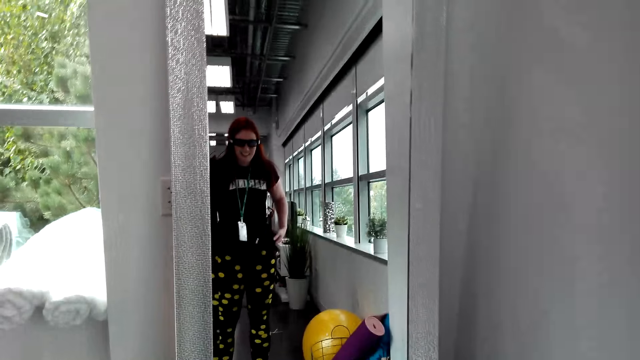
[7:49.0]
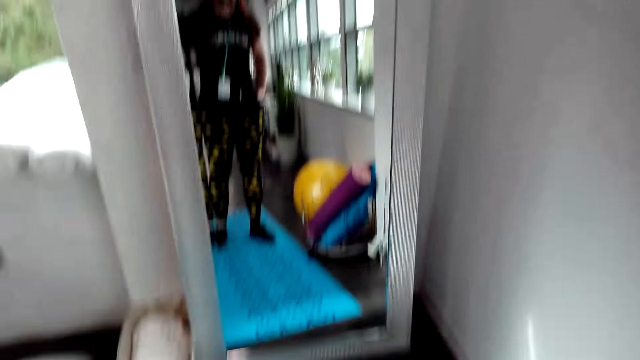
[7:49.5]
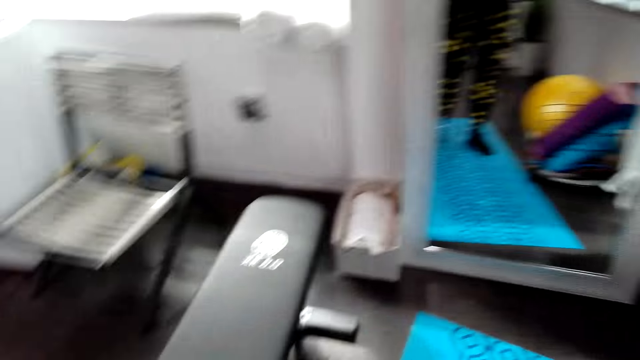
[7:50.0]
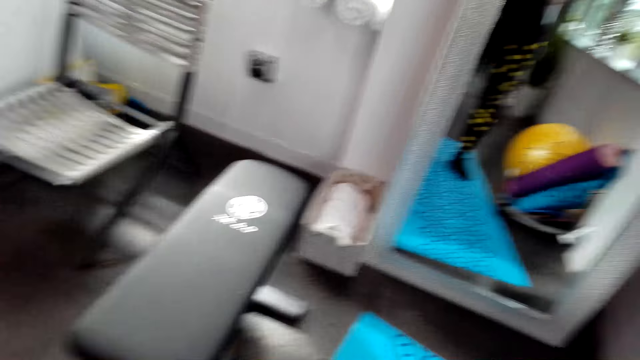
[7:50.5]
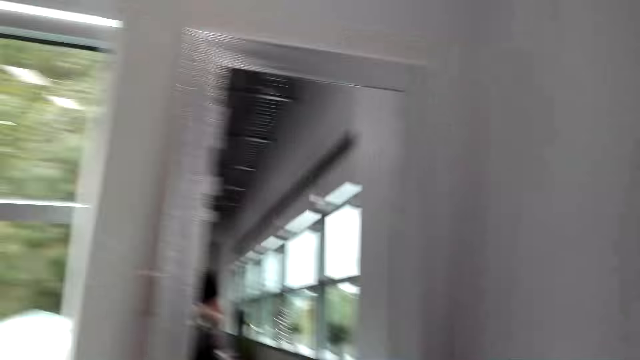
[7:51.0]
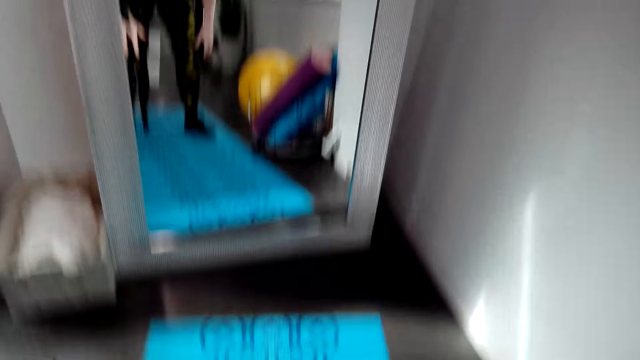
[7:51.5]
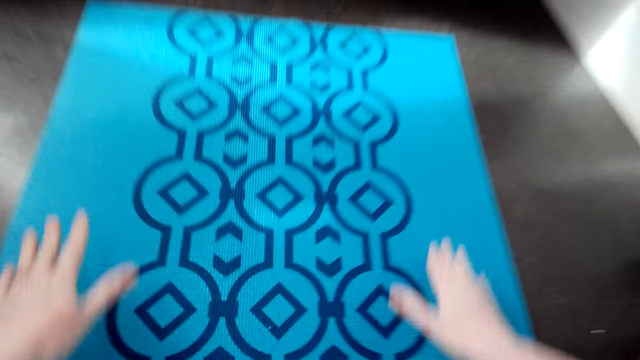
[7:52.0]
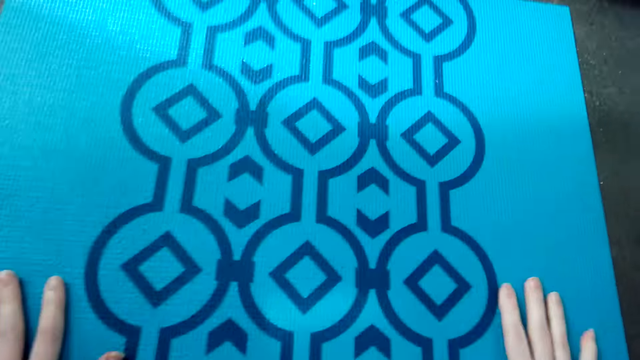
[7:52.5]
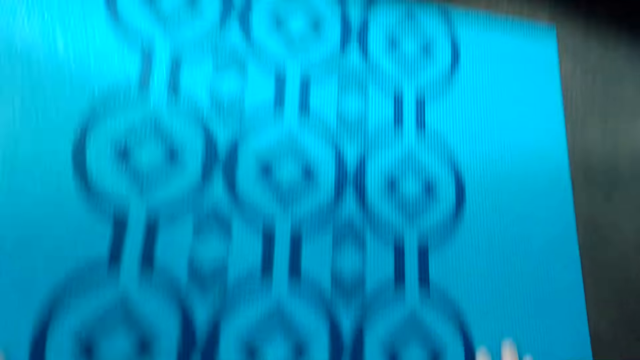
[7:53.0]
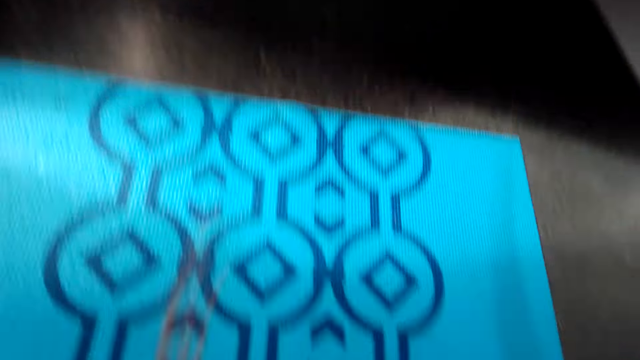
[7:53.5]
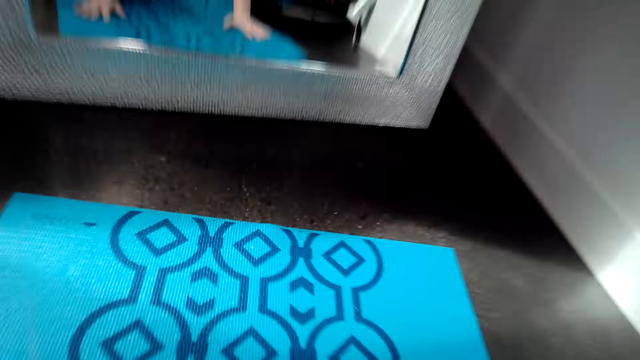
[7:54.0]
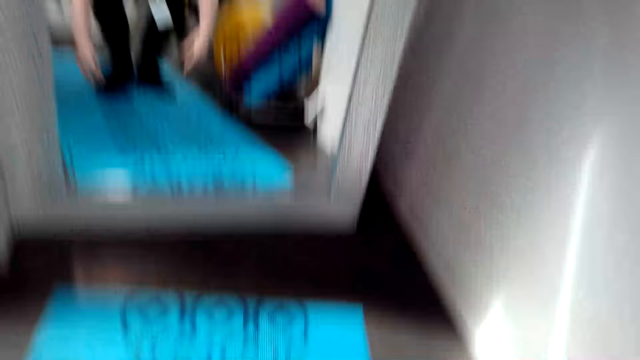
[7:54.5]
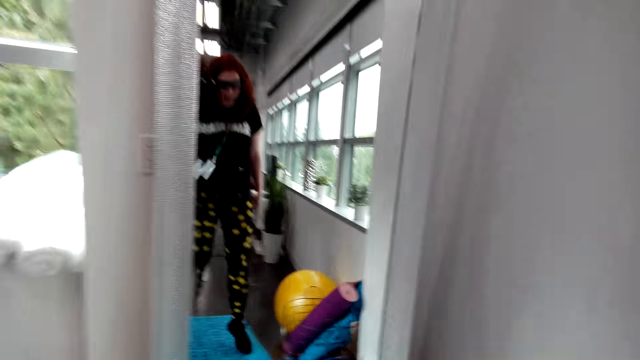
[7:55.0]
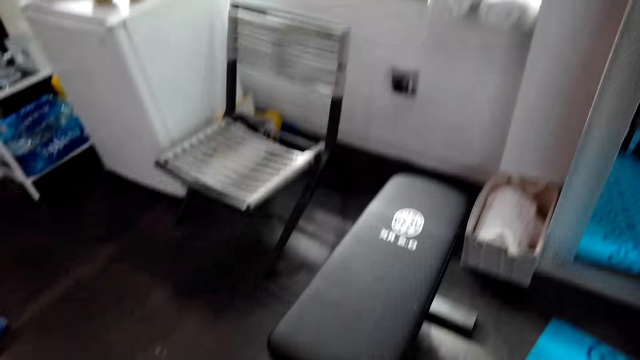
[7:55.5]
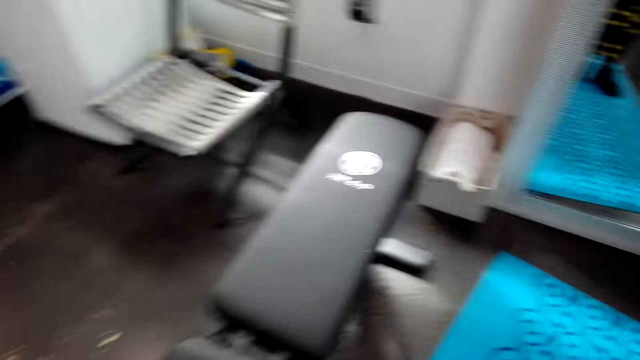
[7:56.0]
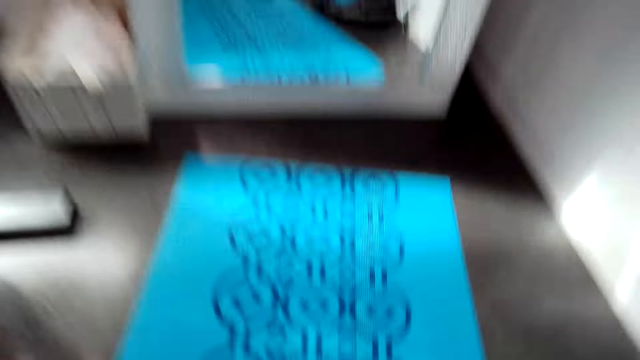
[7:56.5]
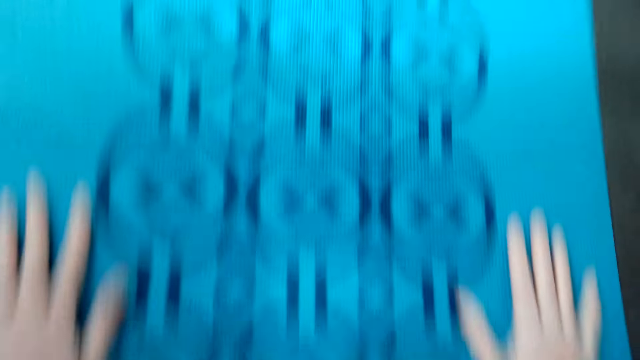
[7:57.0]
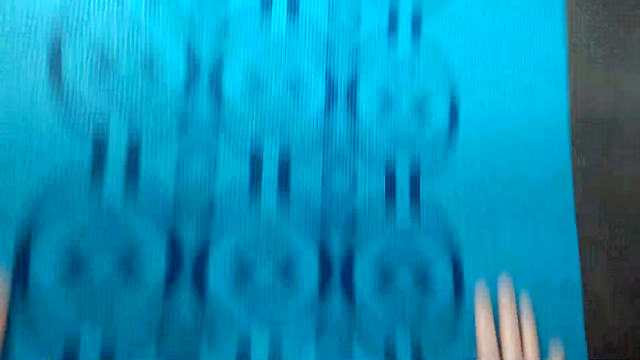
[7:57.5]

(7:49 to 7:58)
The camera wearer dialogues with someone. They exercise on the mat.

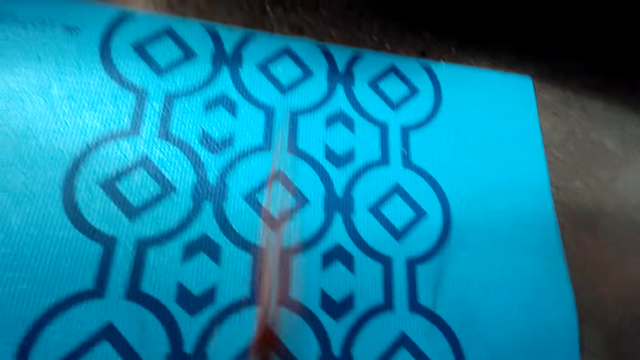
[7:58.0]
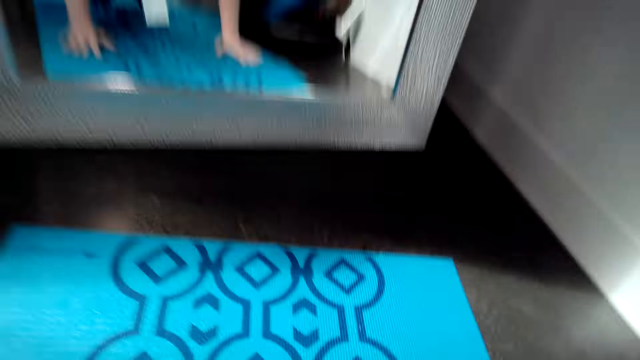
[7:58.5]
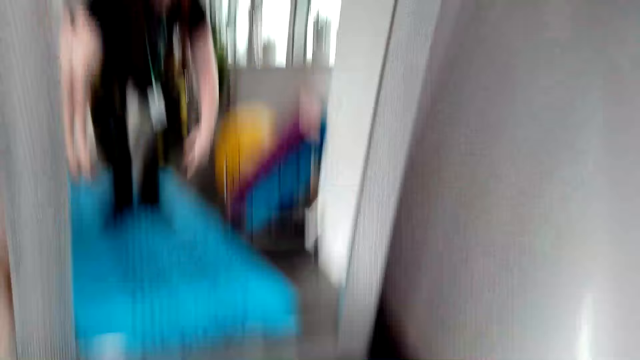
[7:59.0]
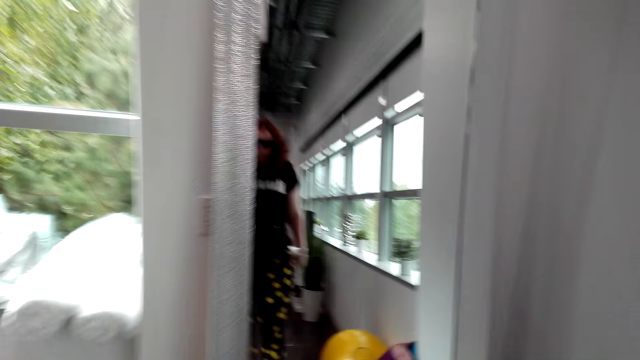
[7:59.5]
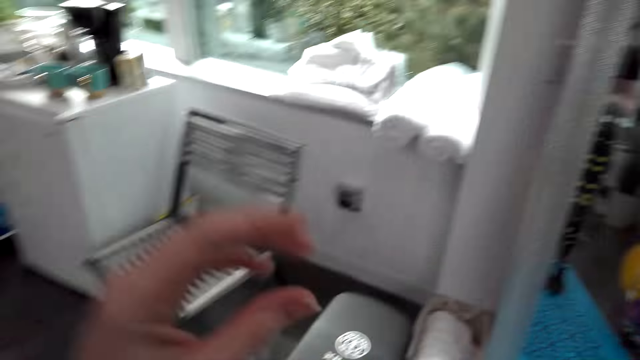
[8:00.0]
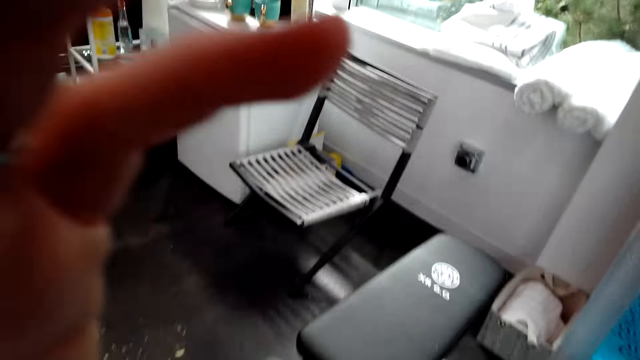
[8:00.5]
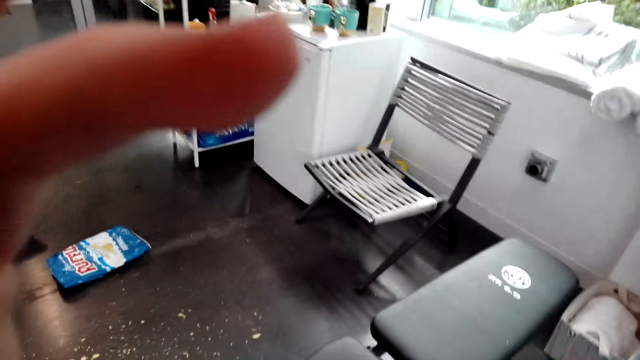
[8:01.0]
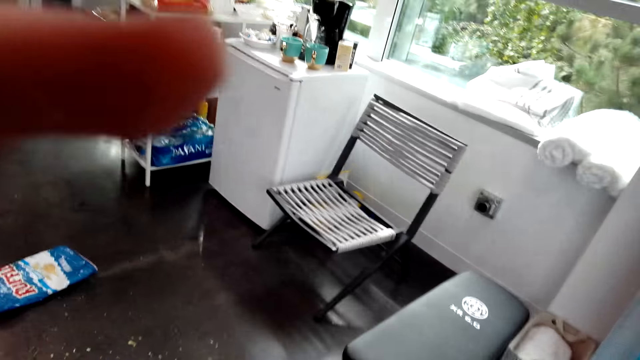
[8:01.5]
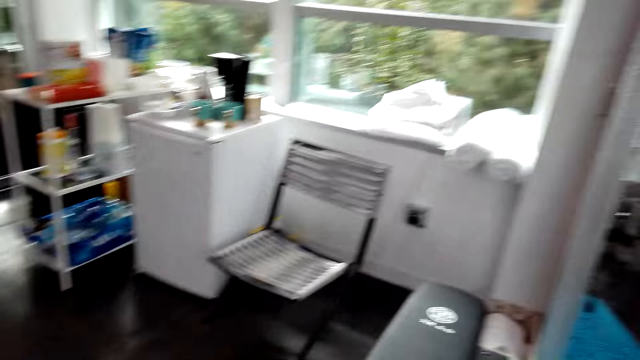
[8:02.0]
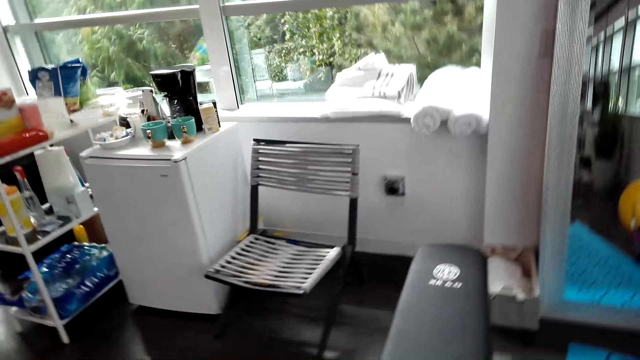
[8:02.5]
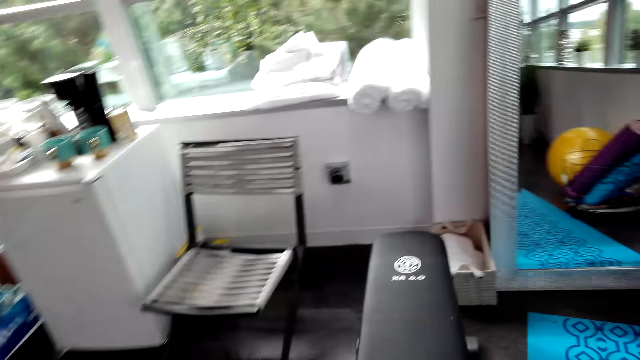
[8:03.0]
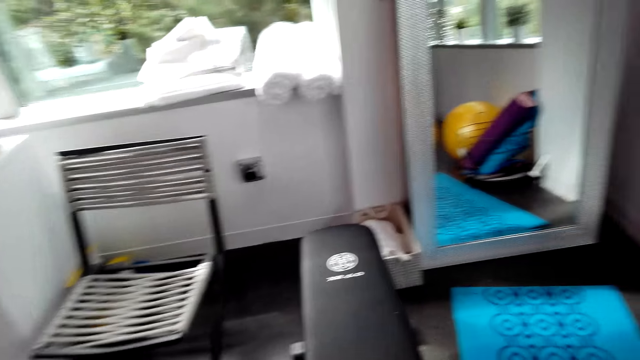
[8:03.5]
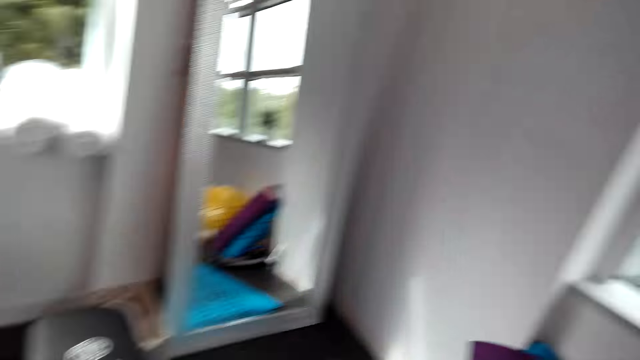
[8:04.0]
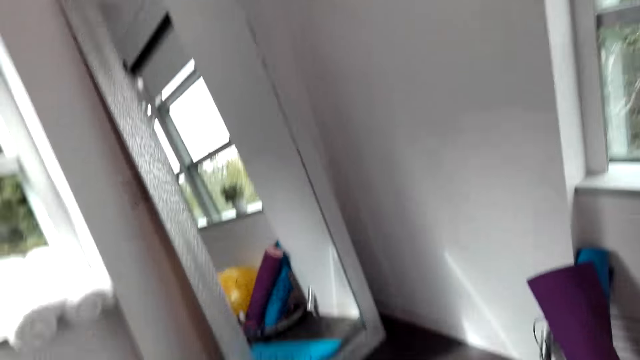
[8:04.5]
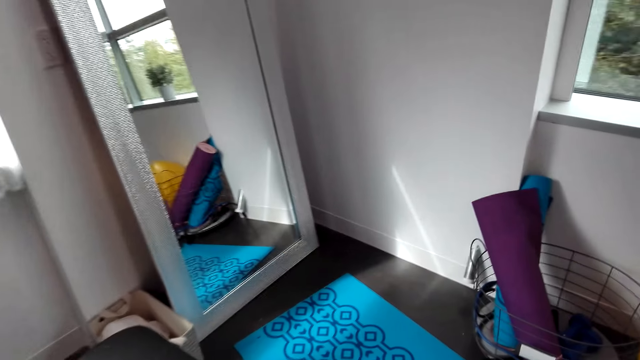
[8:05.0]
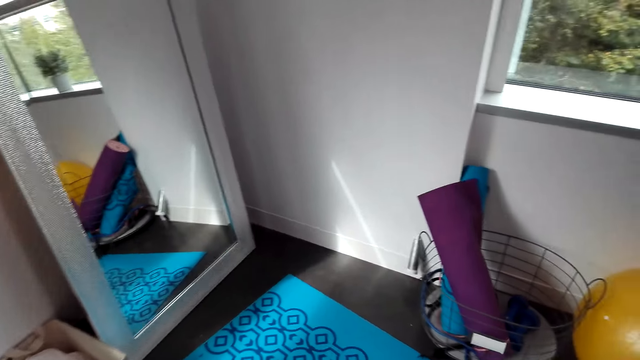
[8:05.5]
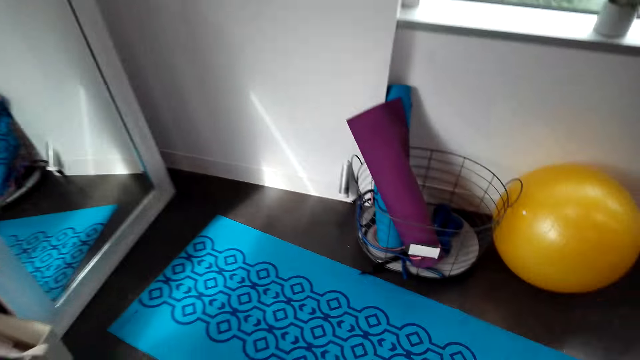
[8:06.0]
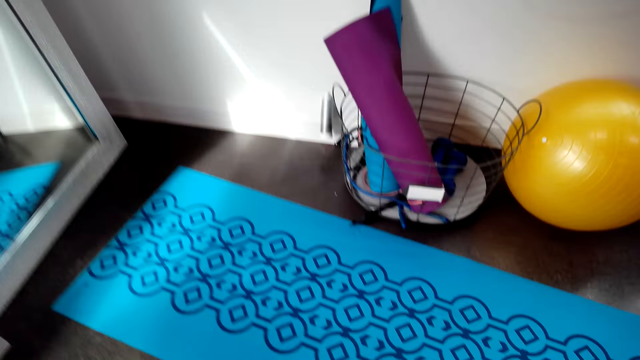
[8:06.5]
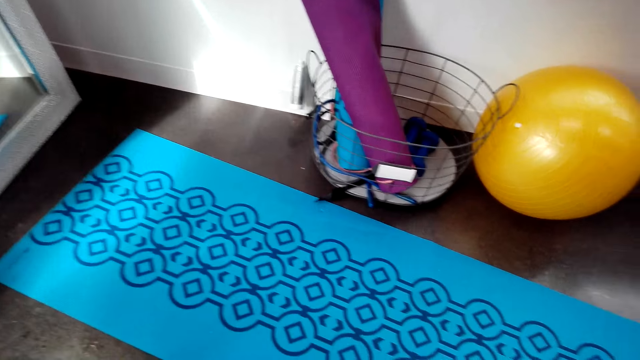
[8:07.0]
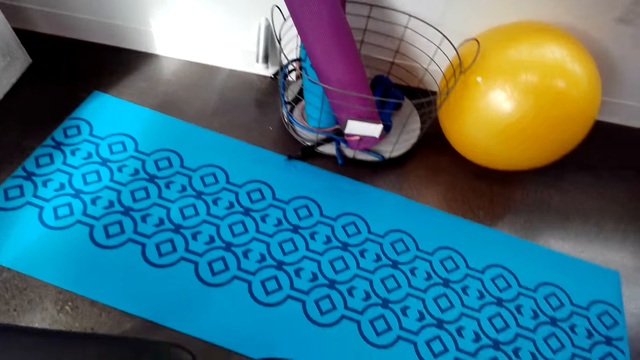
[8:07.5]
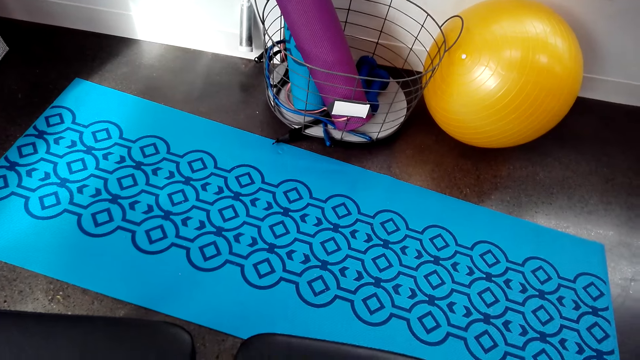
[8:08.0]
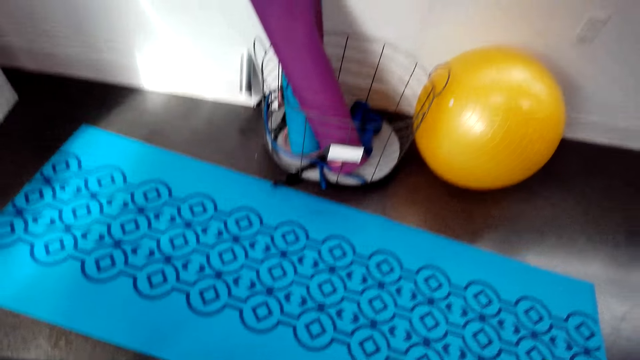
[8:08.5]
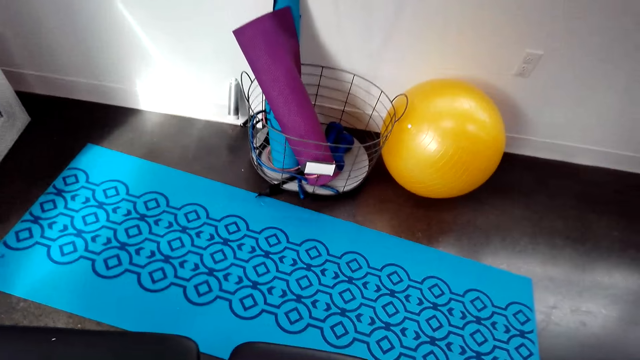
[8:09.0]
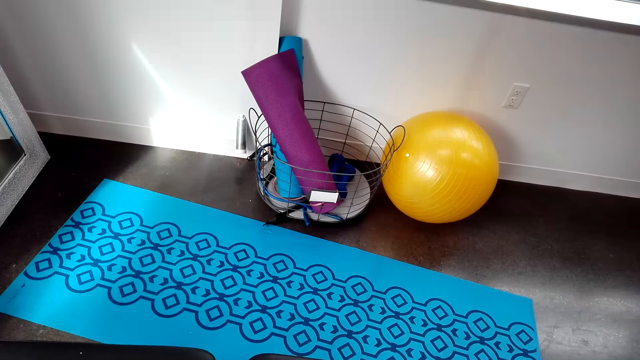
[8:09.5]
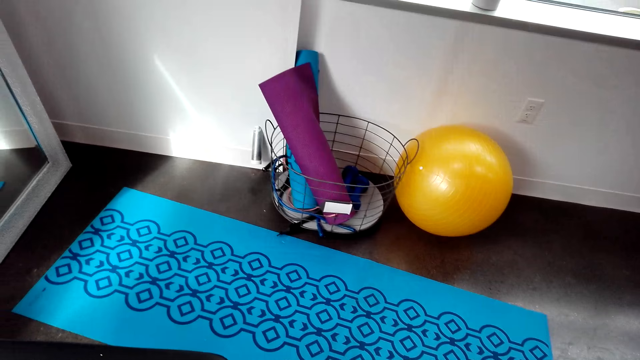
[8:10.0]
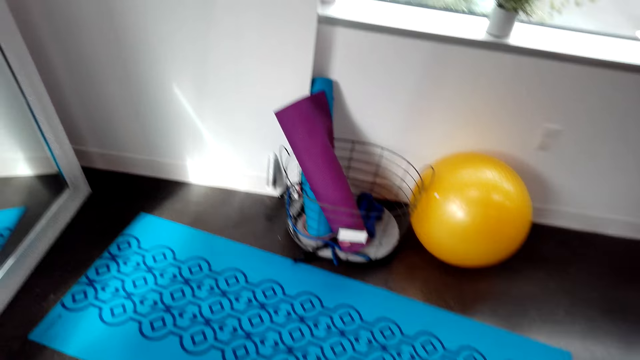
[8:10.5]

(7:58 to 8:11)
The camera wearer adjusts the camera. They walk on the floor. They look around.
